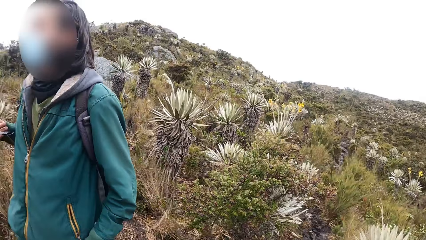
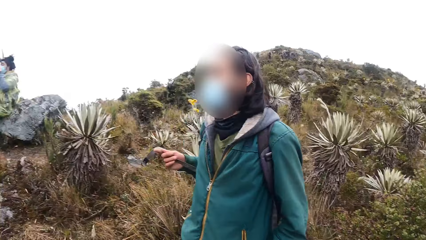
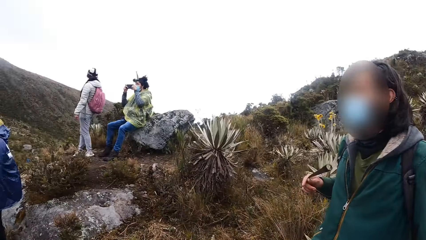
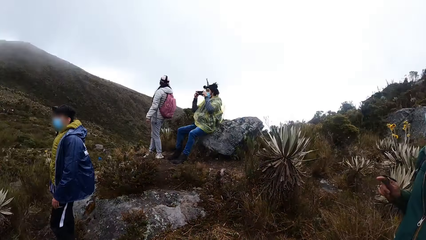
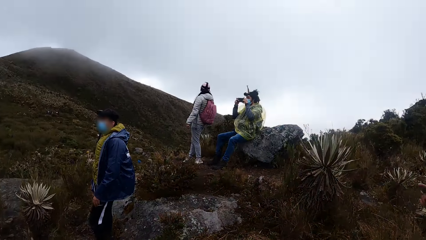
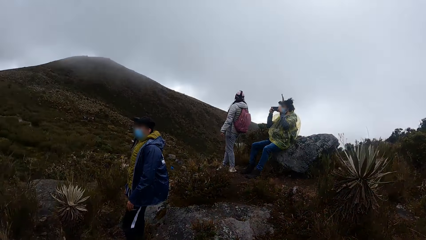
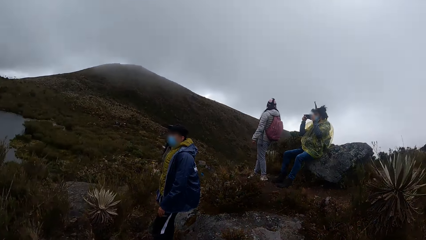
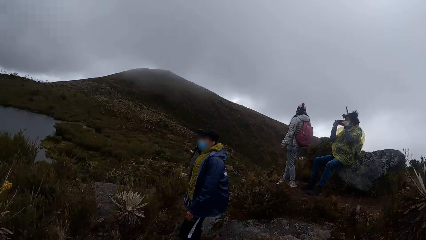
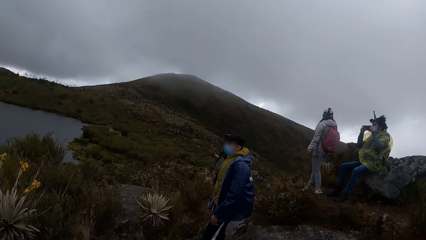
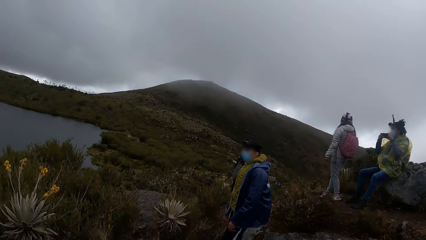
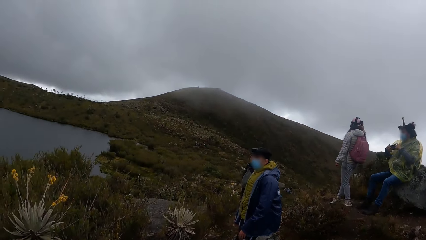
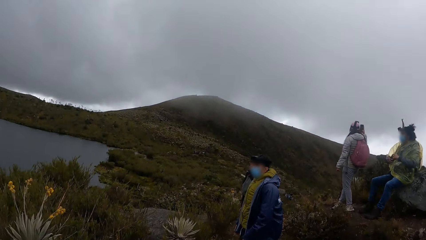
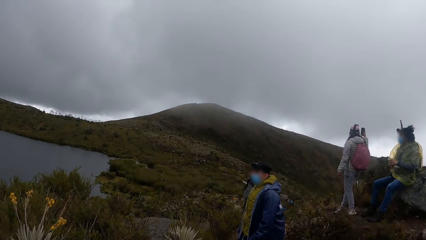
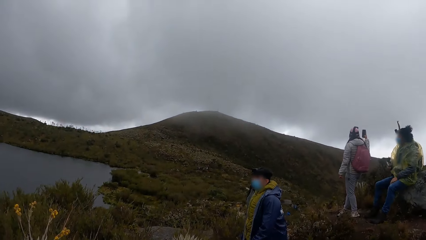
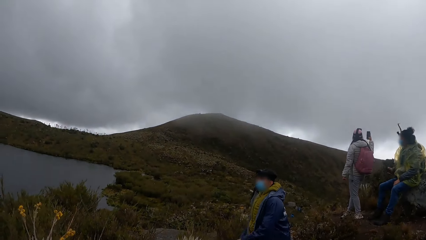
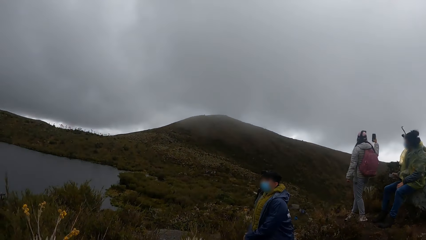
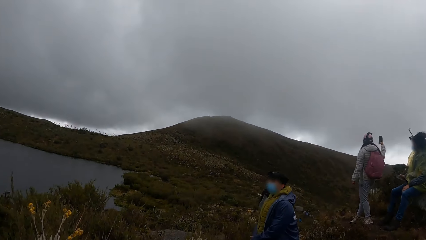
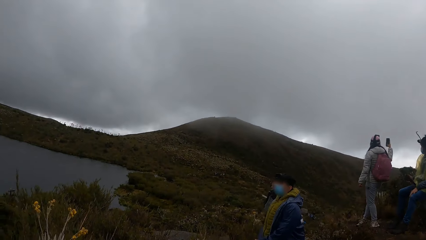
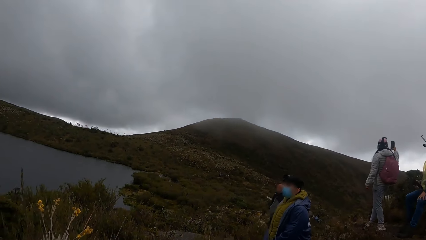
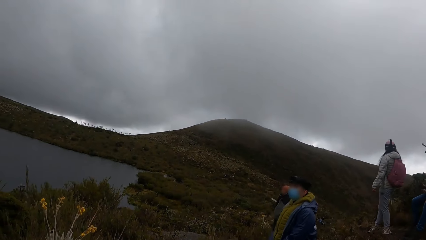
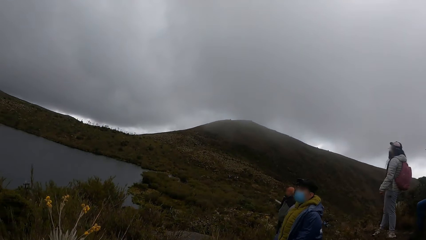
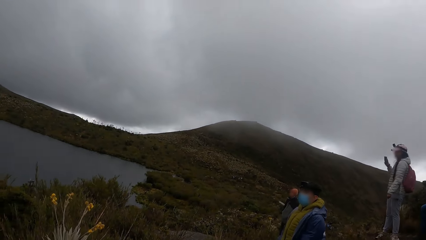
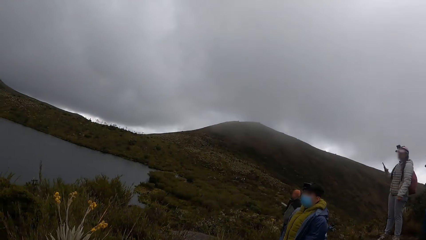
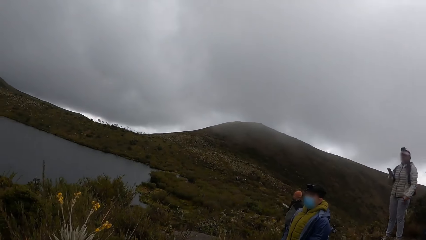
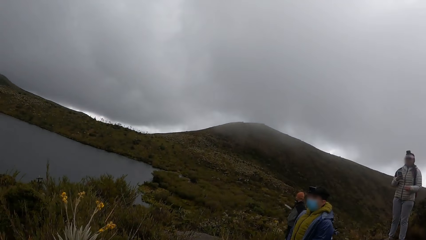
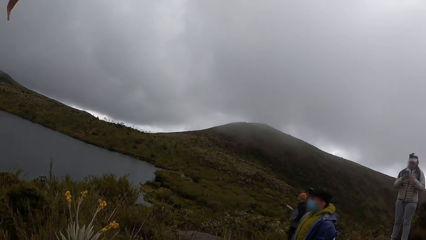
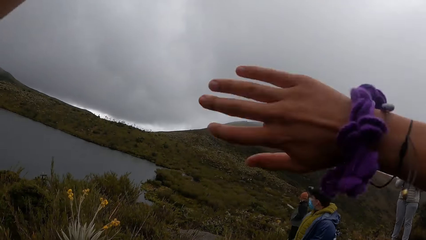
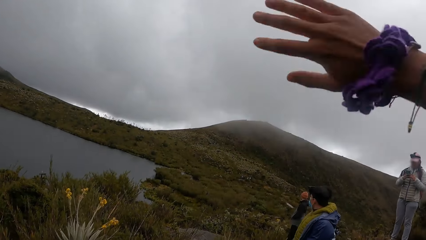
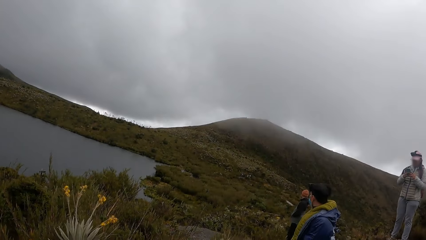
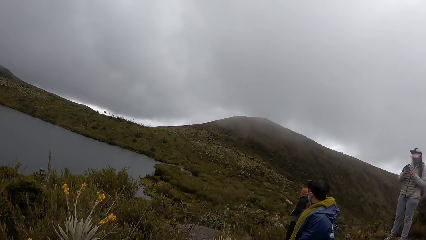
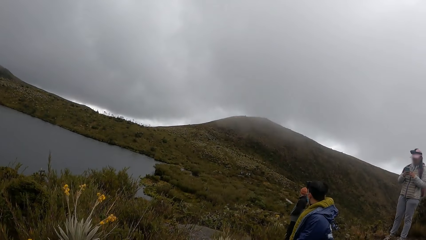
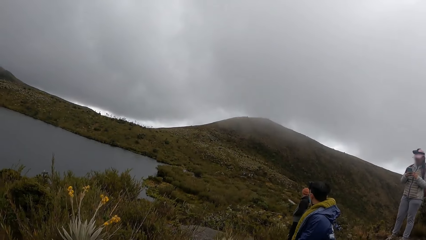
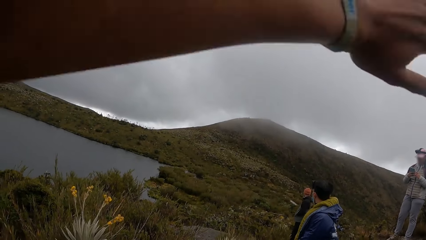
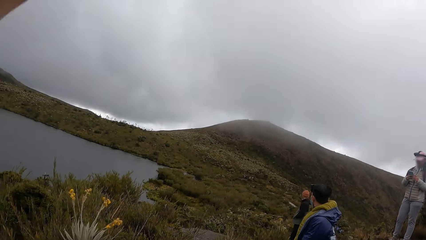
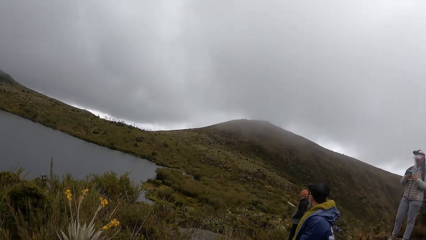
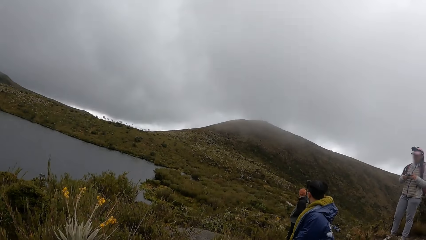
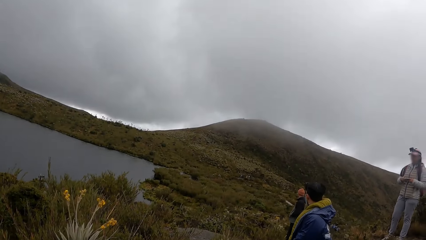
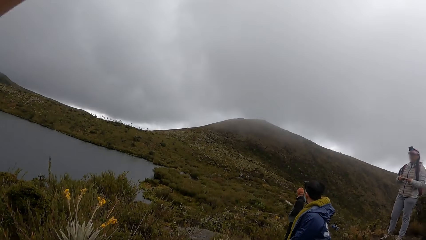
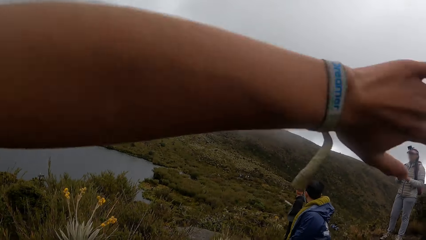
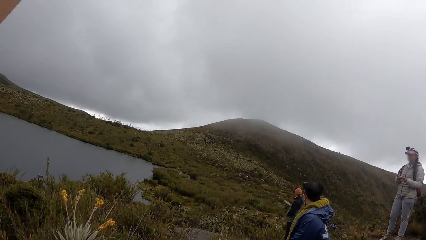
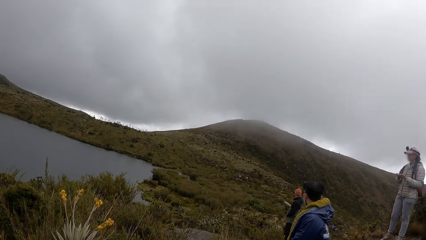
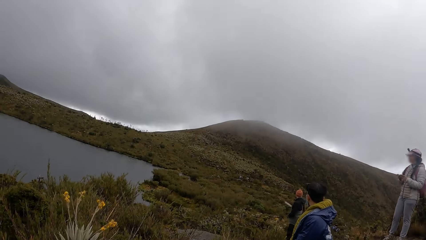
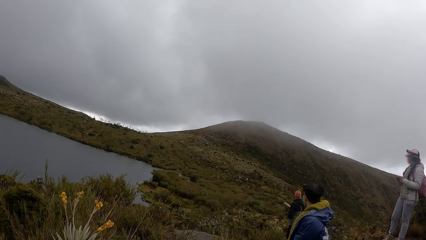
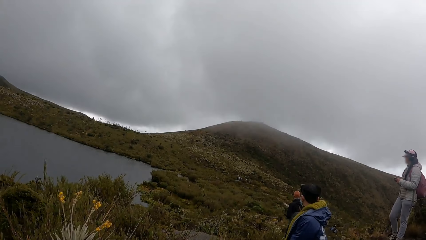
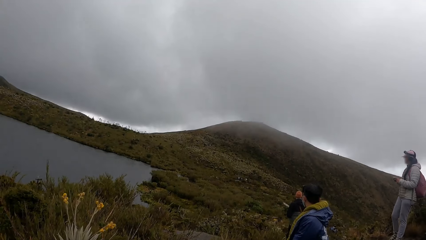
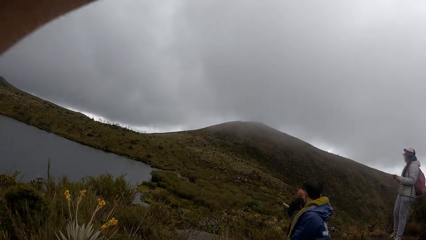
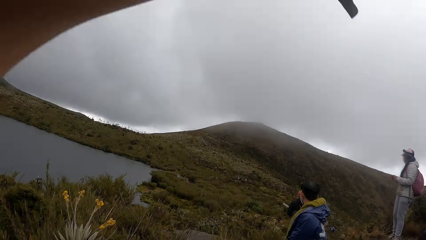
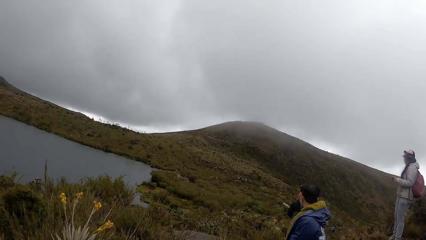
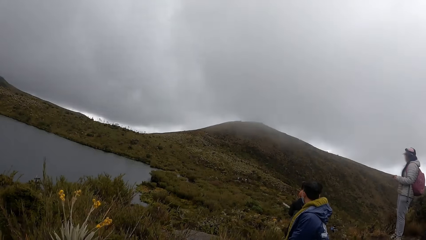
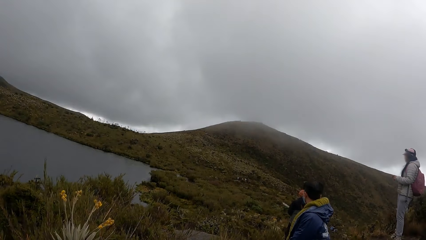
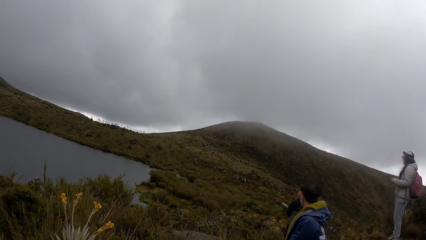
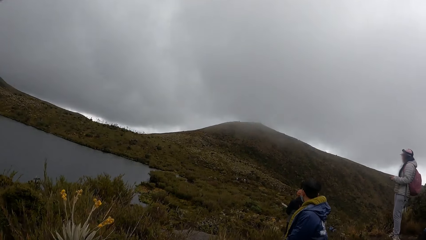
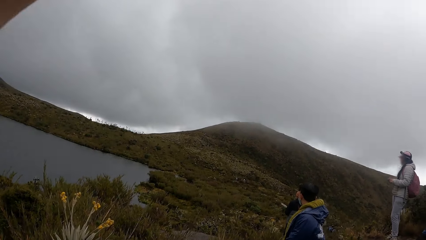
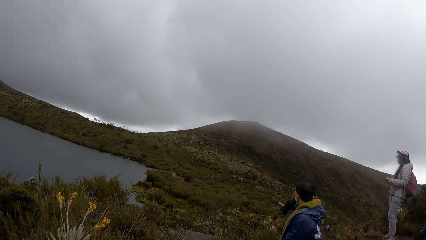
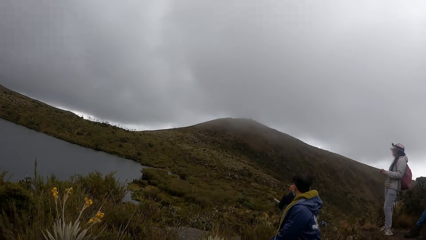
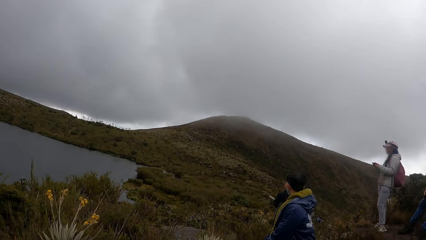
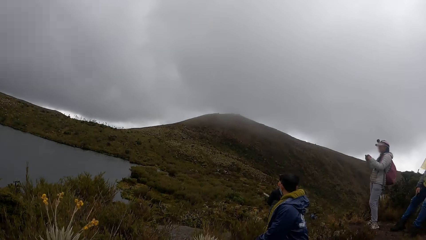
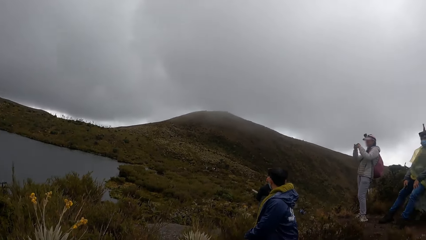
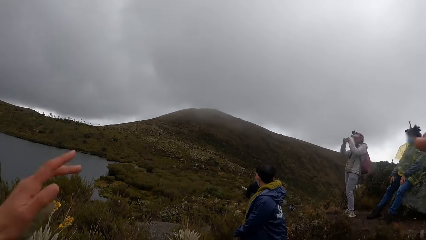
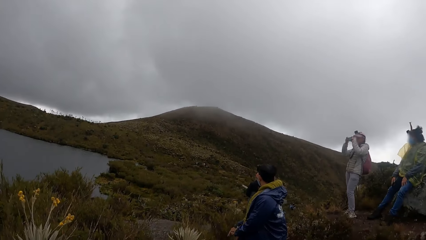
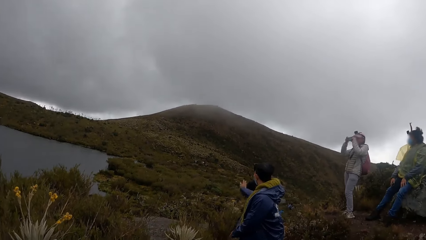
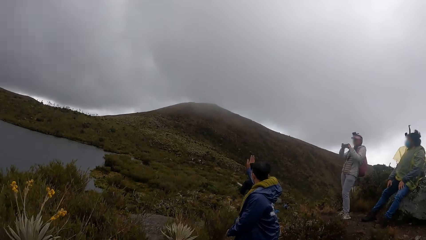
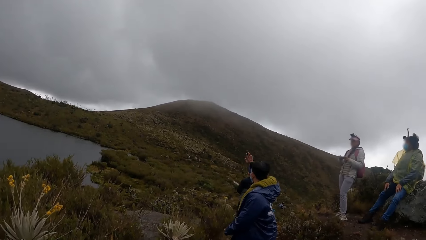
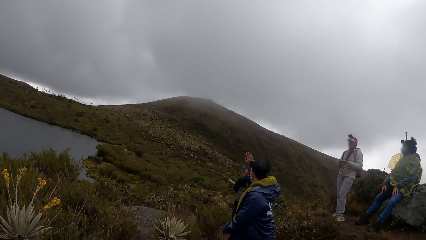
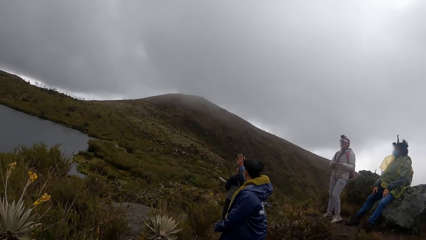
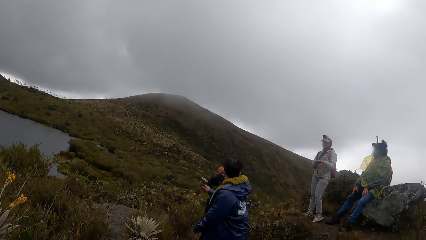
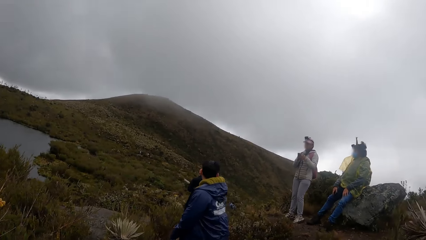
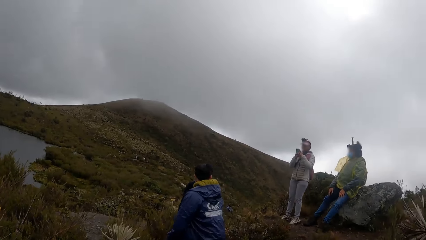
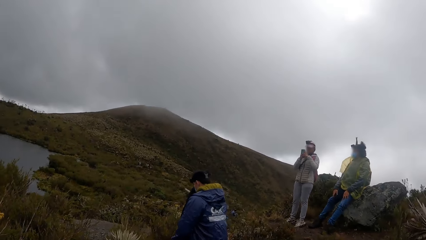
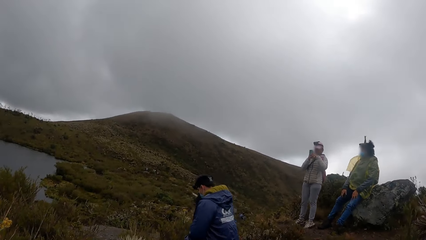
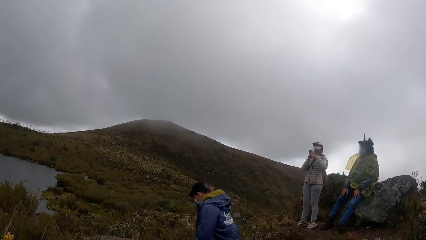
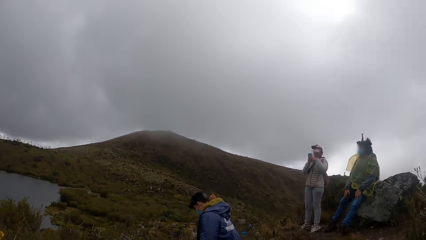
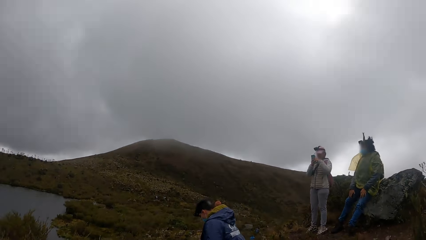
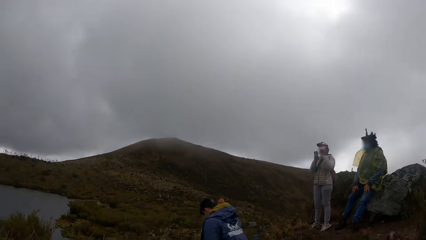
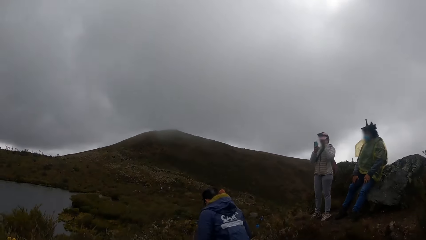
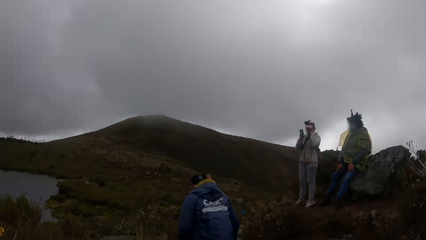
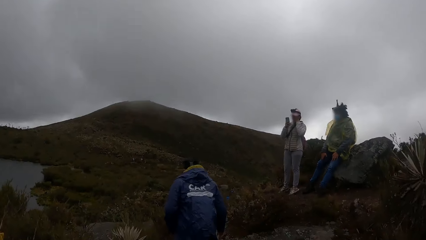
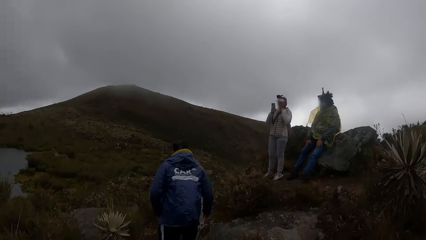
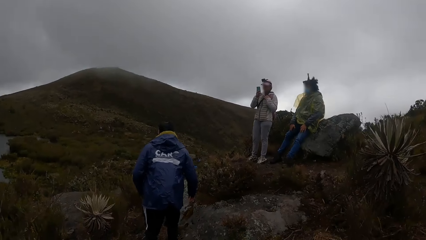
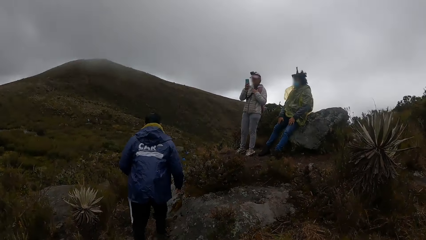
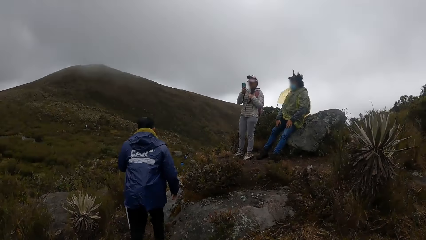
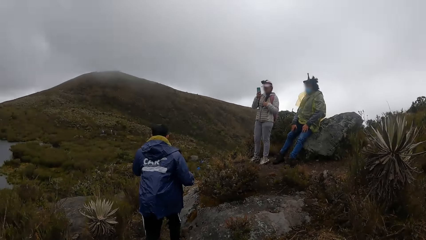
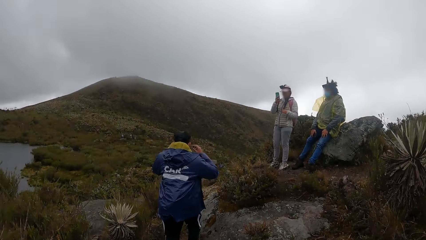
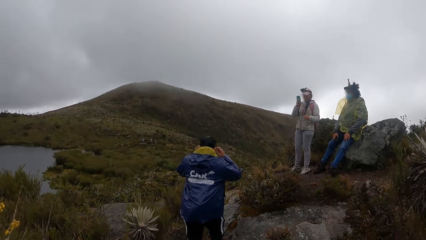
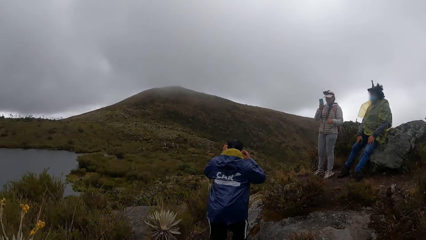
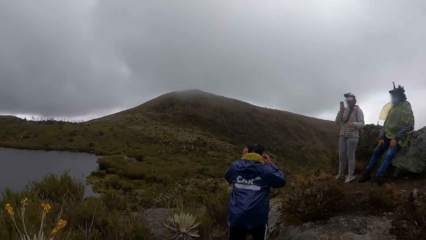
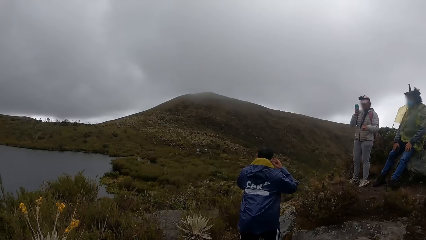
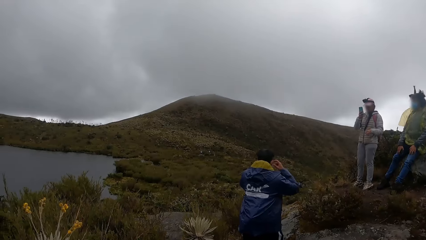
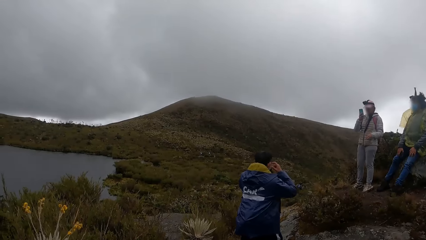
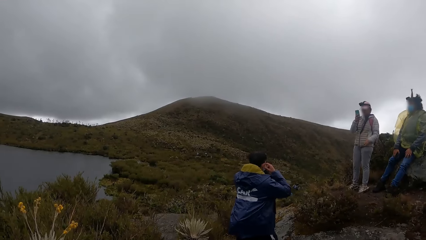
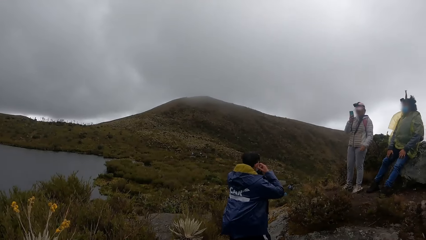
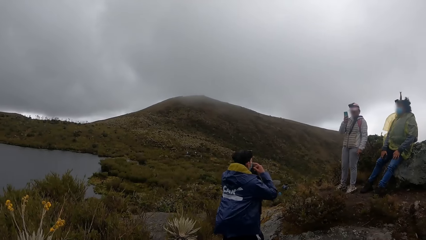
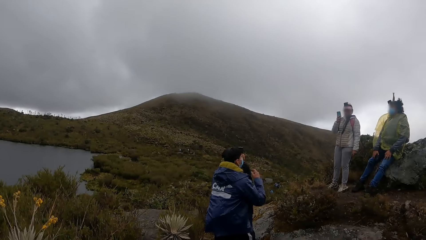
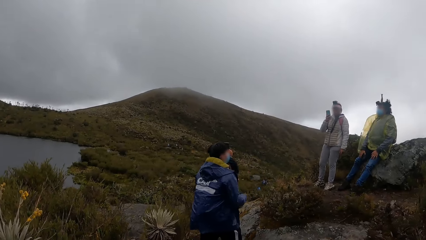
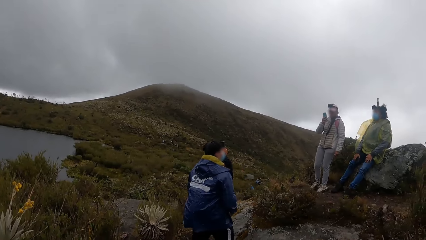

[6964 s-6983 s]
The camera wearer climbs a rock. A man operates a phone with both hands. The camera wearer looks around. A woman operates a phone with her right hand. The camera wearer waves both hands. The woman operates the phone with both hands. The camera wearer looks around. They swing the left hand. They look around. They swing the left hand. They look around. They swing the left hand. They look around. Another man waves his right hand. The camera wearer drops both hands and looks around. The woman operates the phone with her right hand. The other man adjusts a face mask on his face with both hands.
